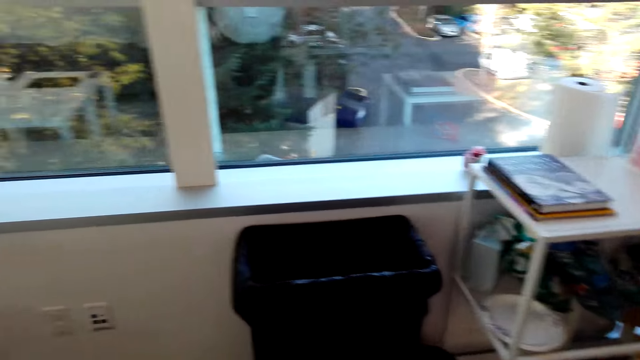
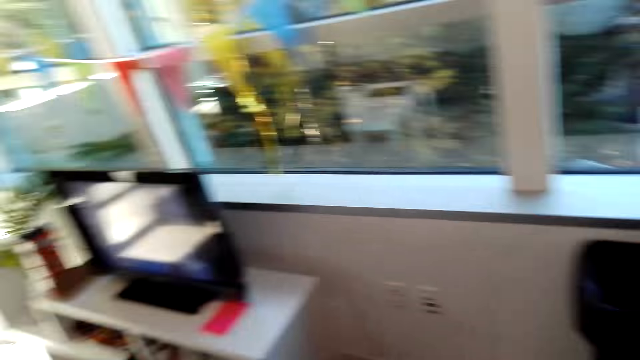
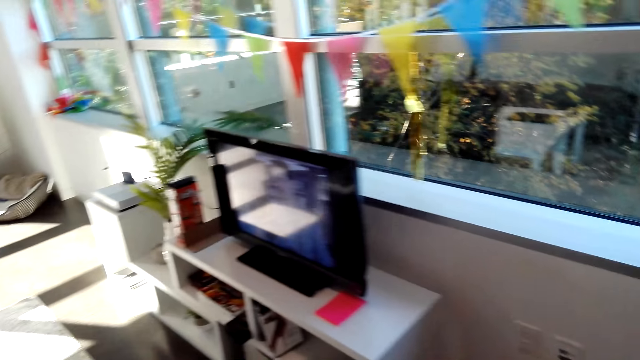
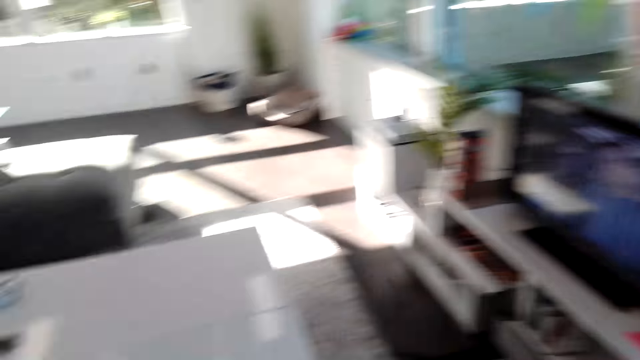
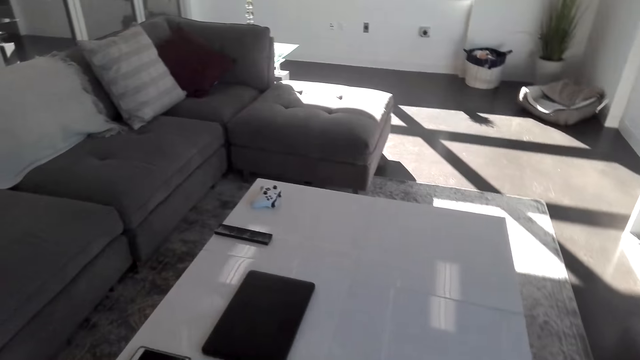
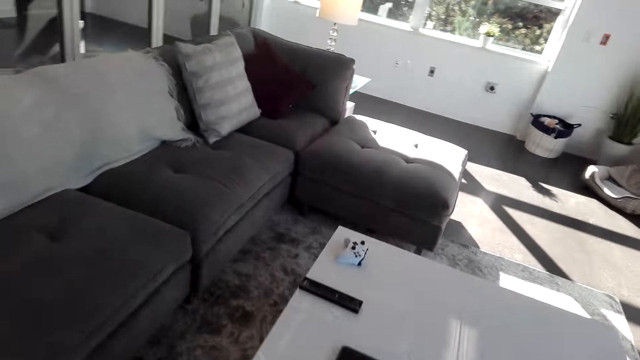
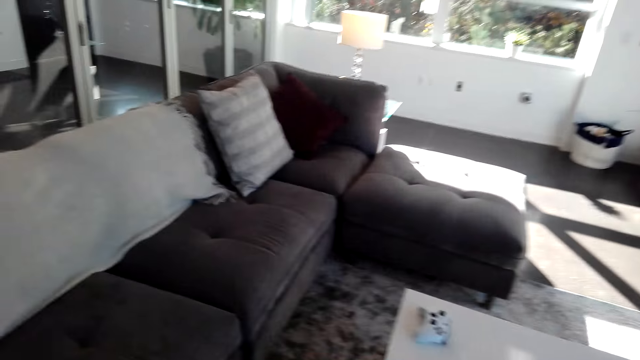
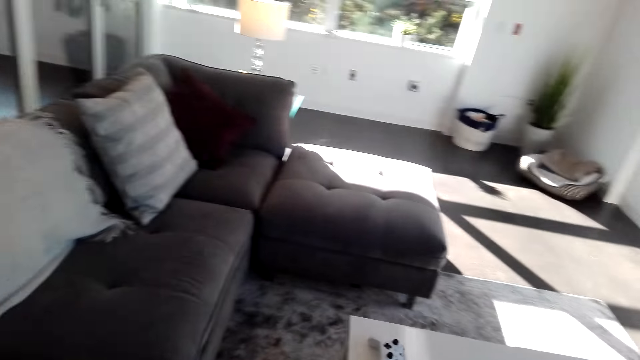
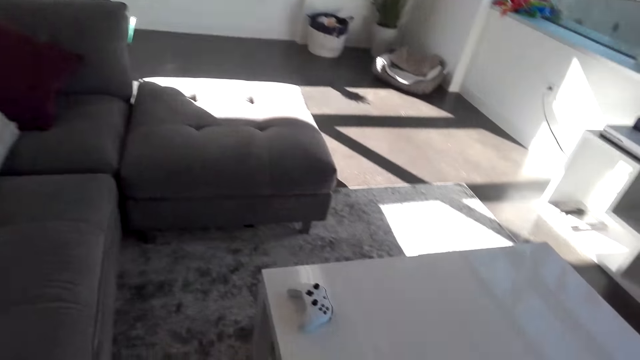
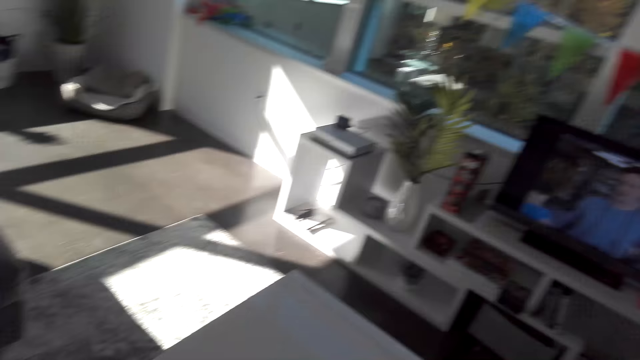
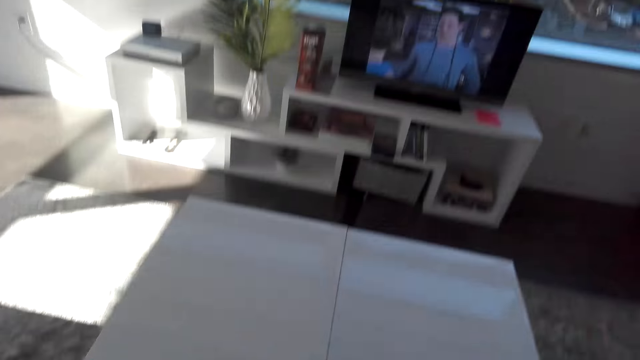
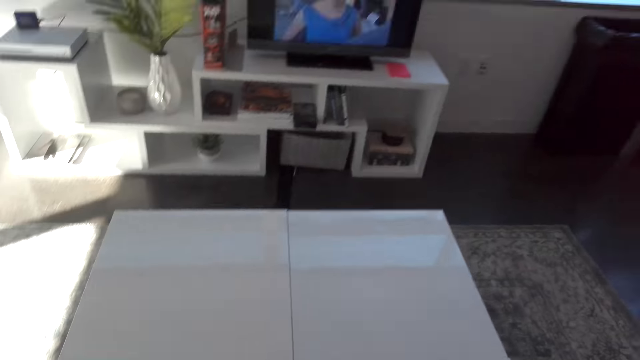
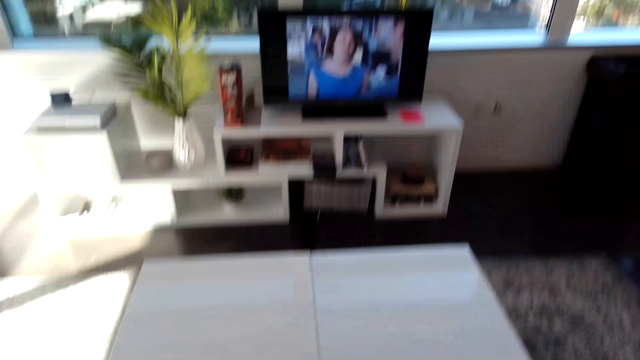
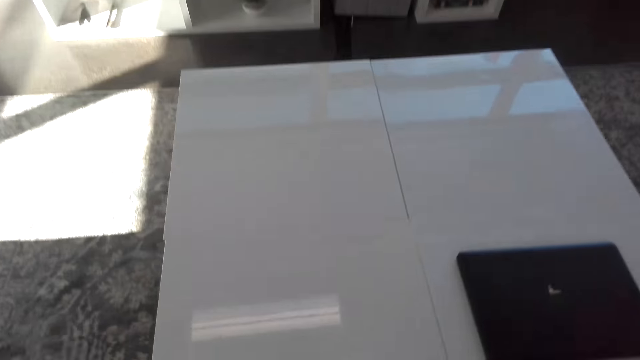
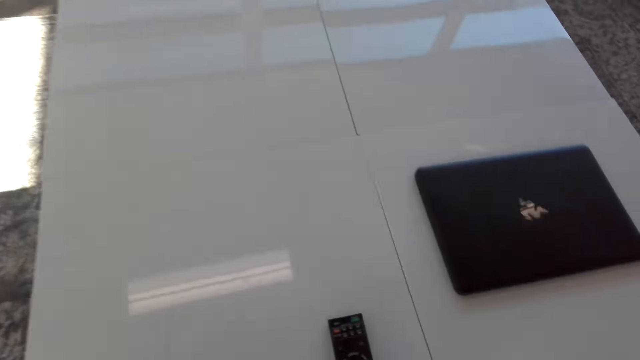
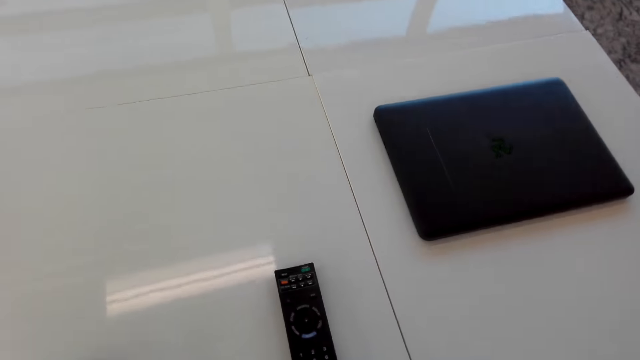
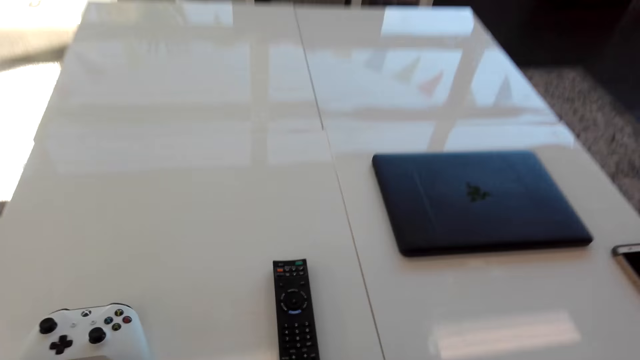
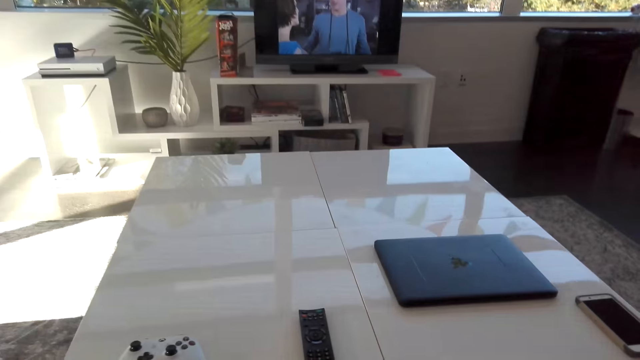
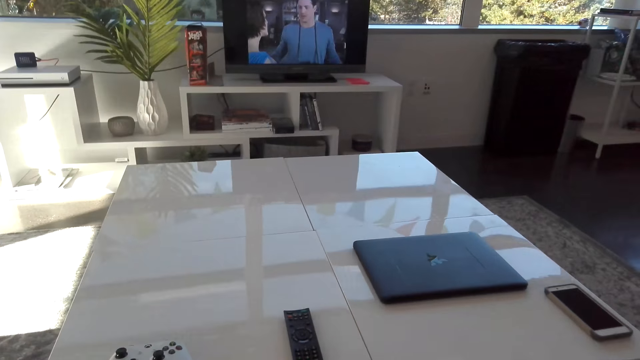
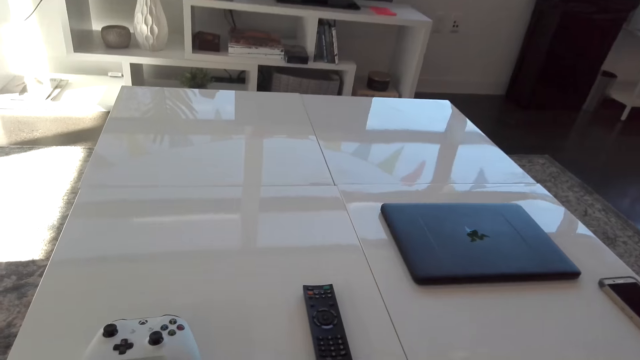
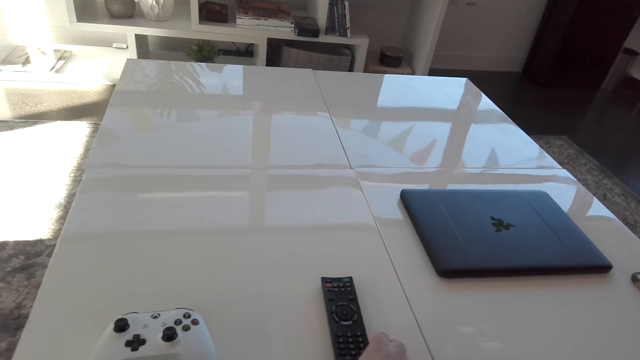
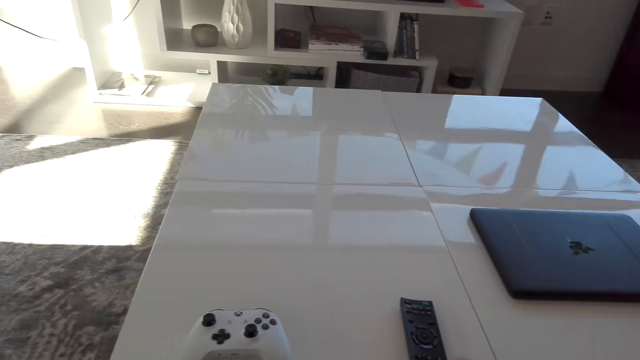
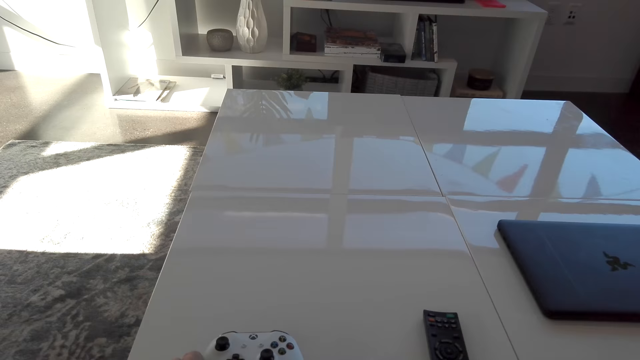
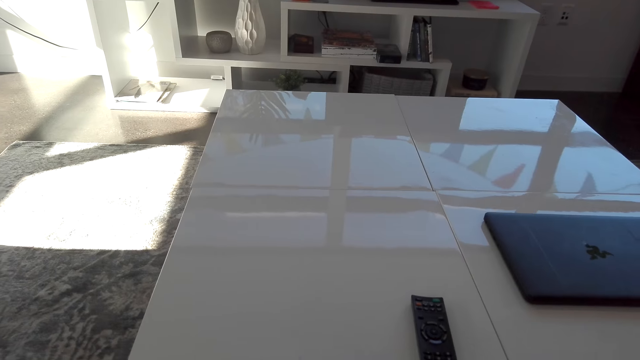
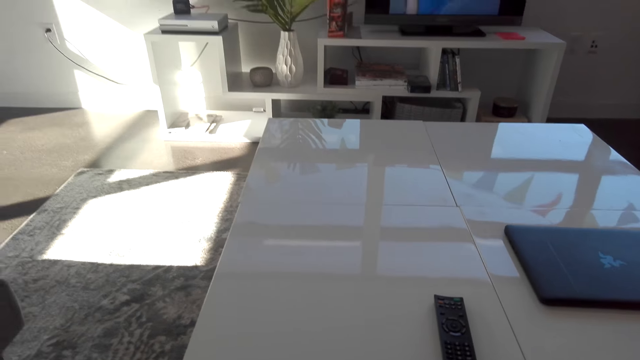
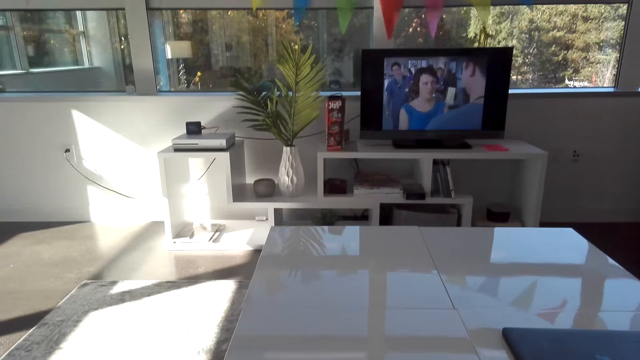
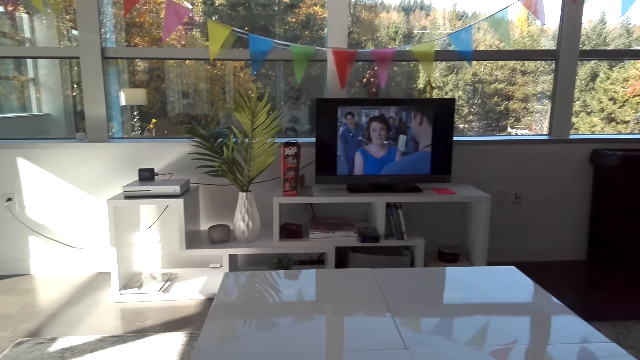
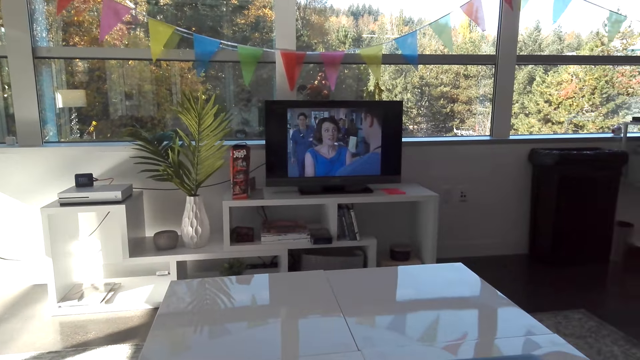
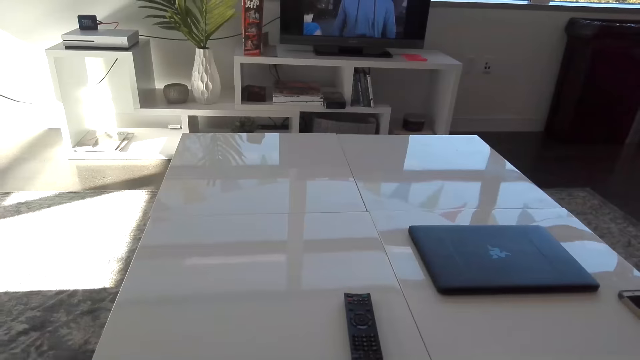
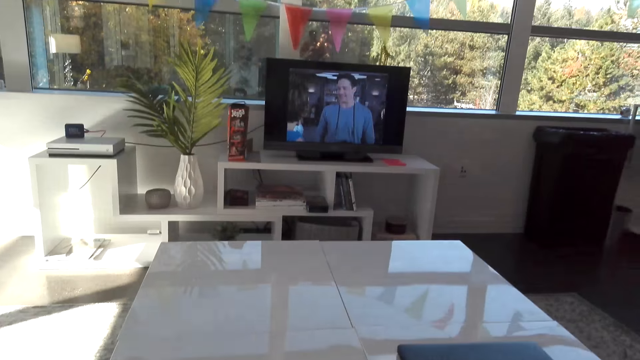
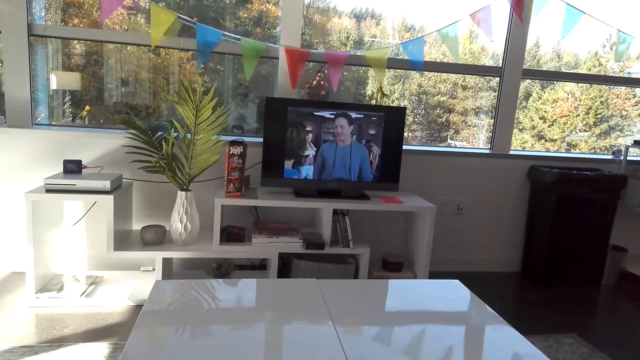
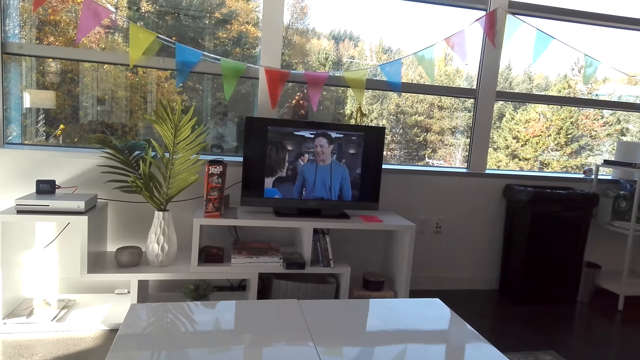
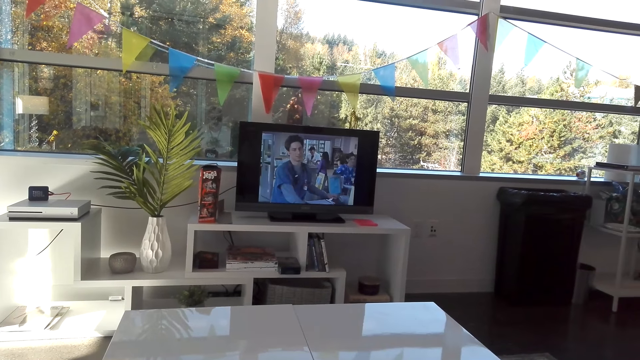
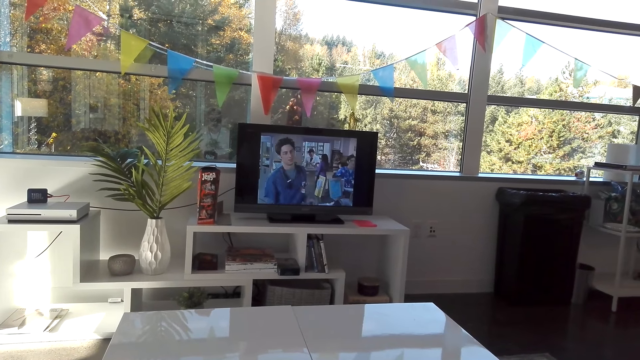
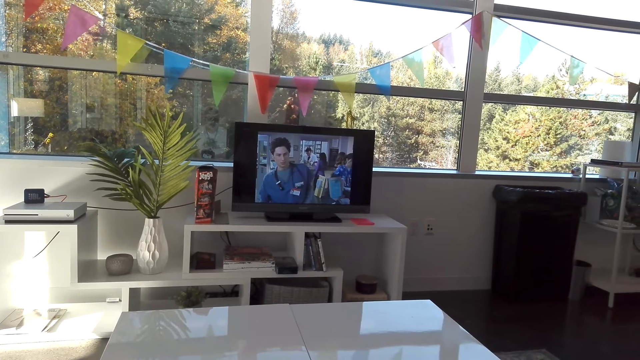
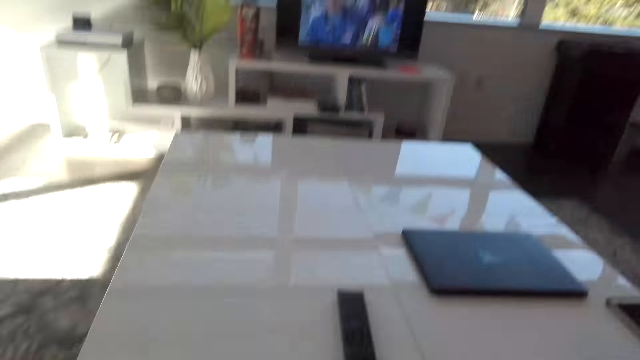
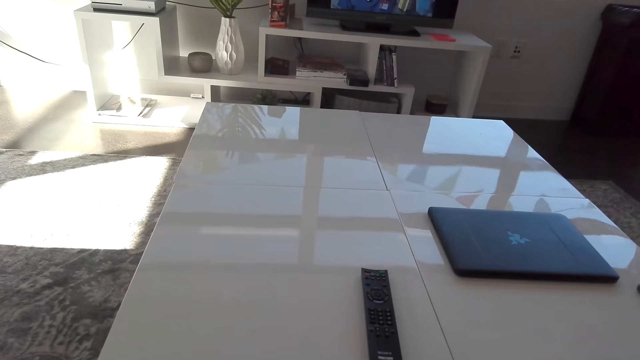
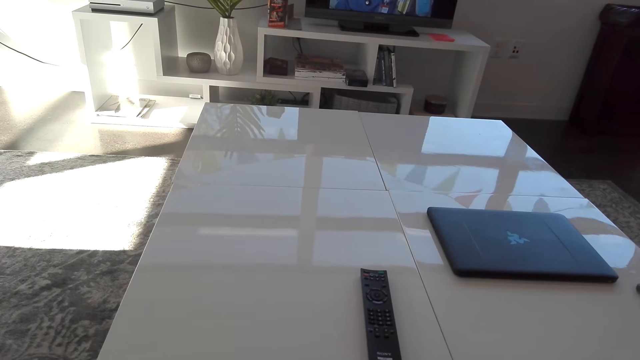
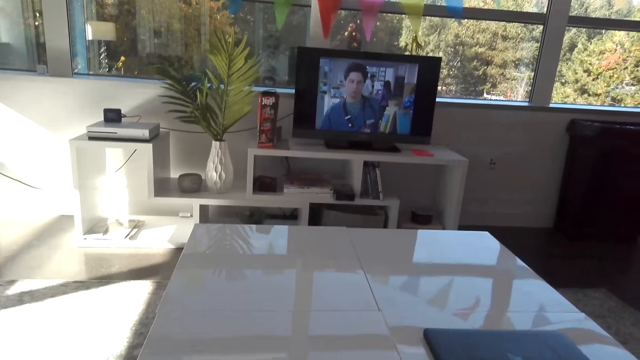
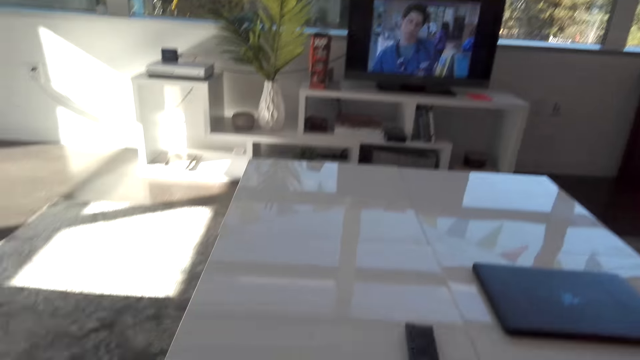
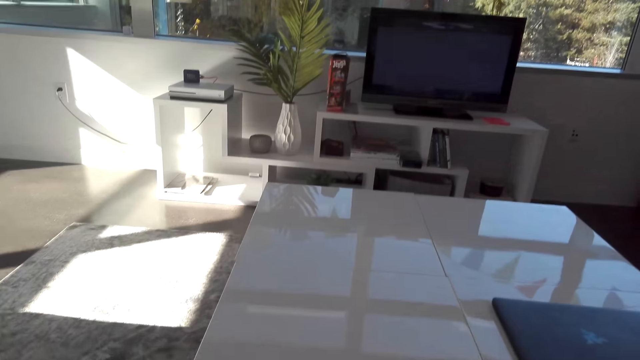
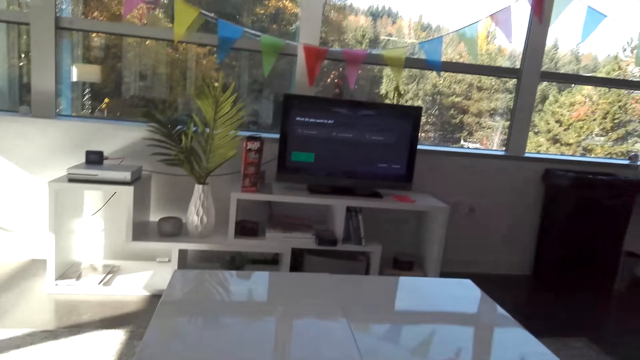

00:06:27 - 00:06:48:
The camera wearer walks around the house. They watch the television. They look around. They pick up the game pad. They look around.
